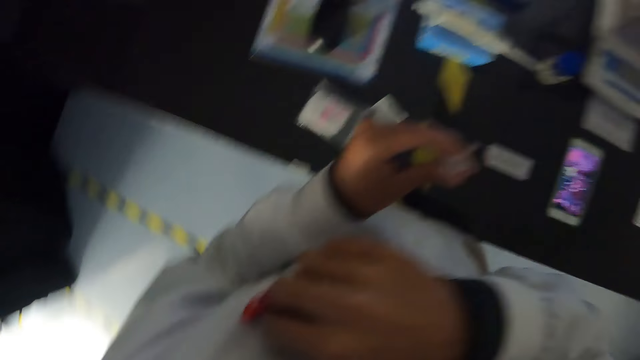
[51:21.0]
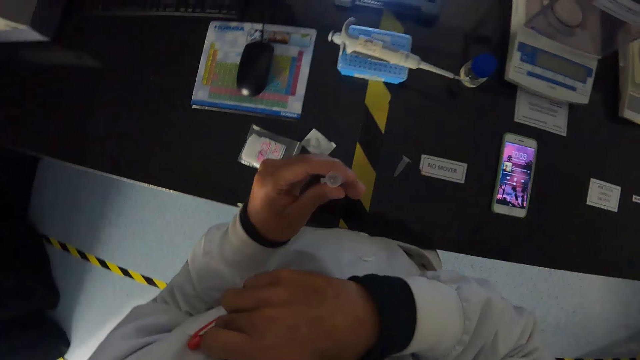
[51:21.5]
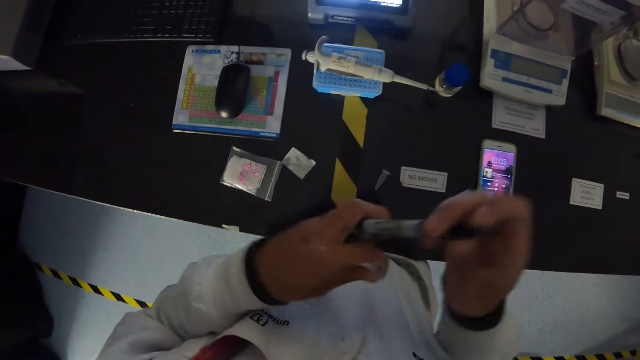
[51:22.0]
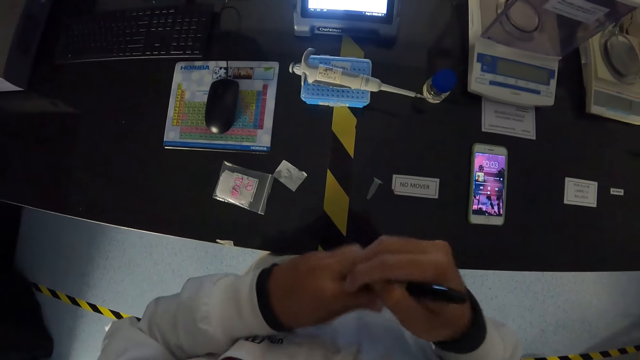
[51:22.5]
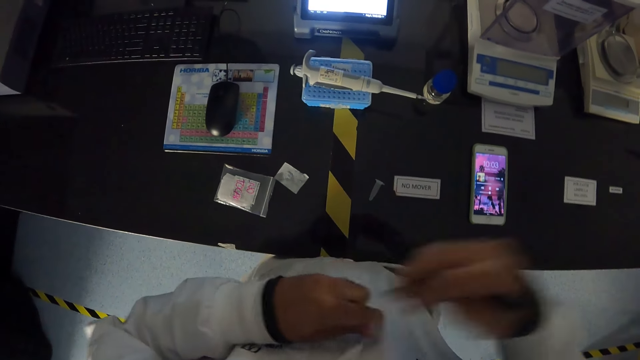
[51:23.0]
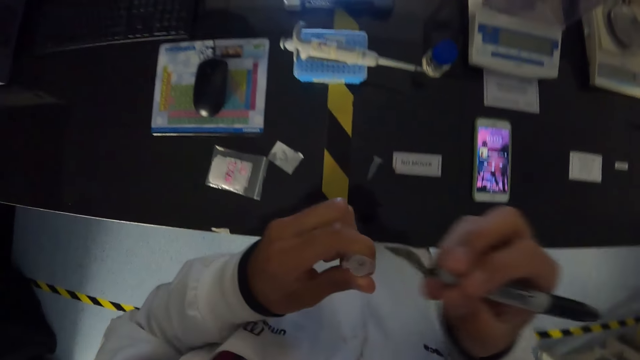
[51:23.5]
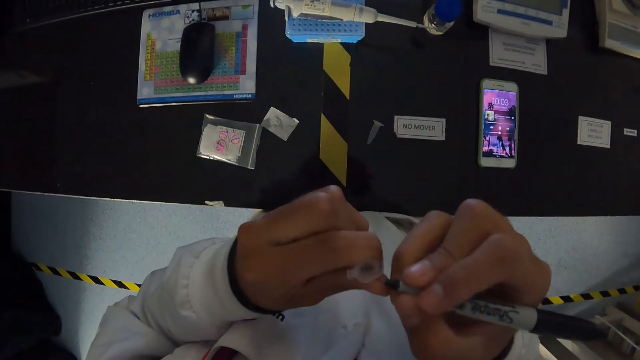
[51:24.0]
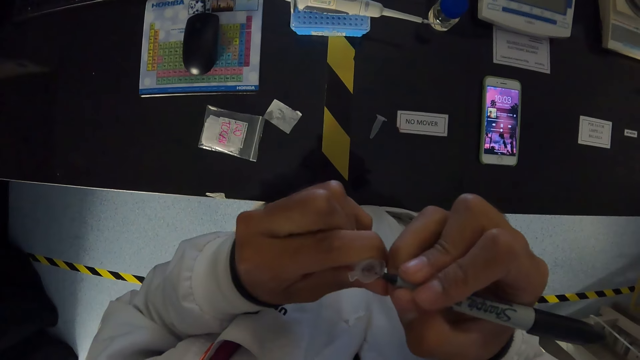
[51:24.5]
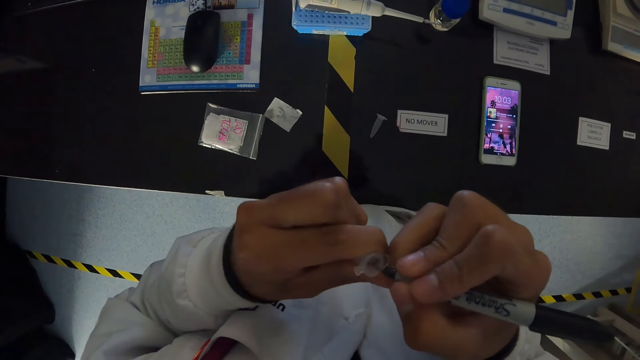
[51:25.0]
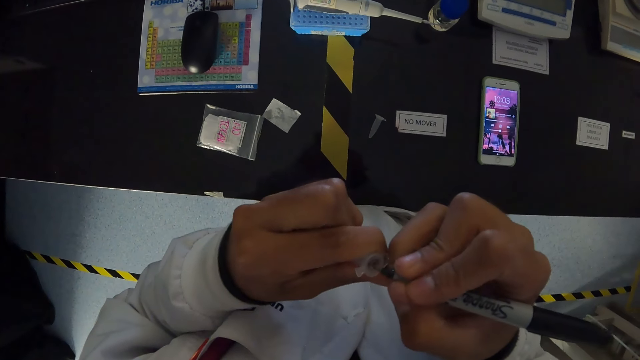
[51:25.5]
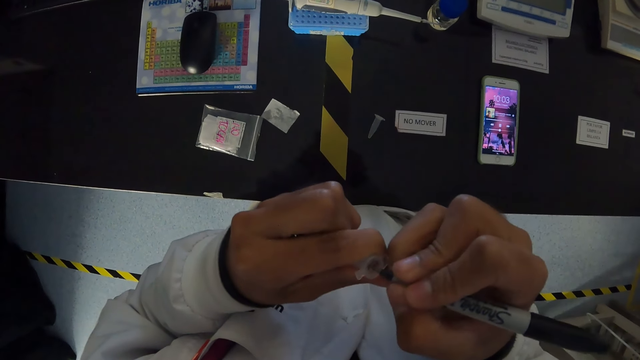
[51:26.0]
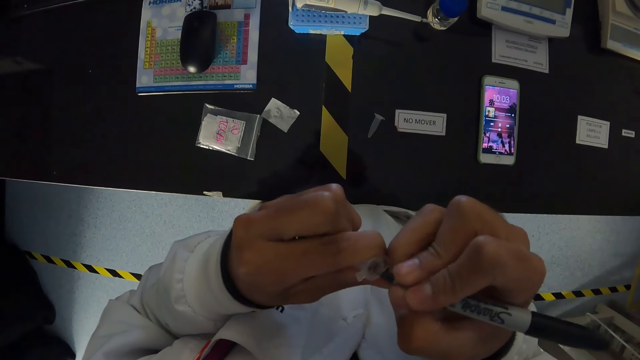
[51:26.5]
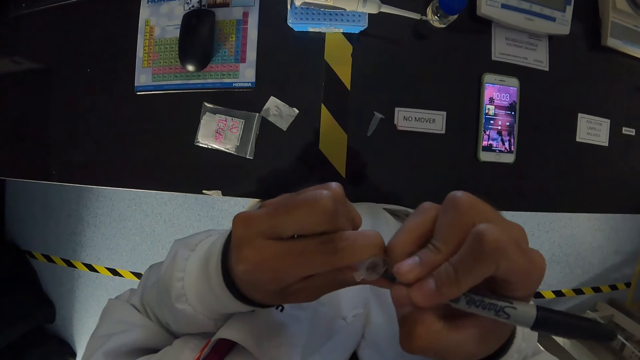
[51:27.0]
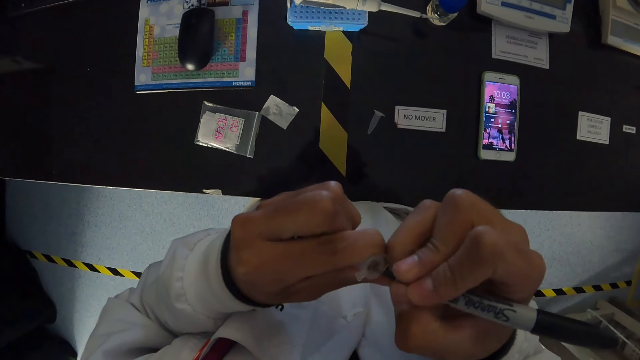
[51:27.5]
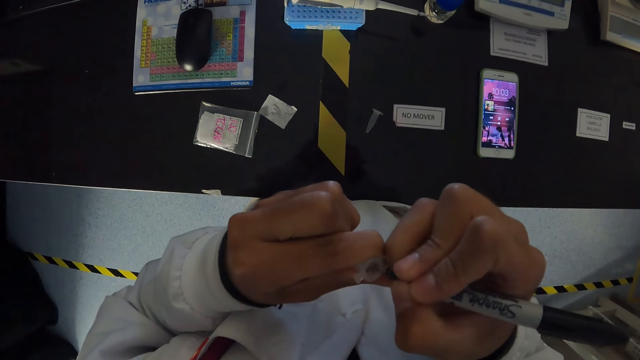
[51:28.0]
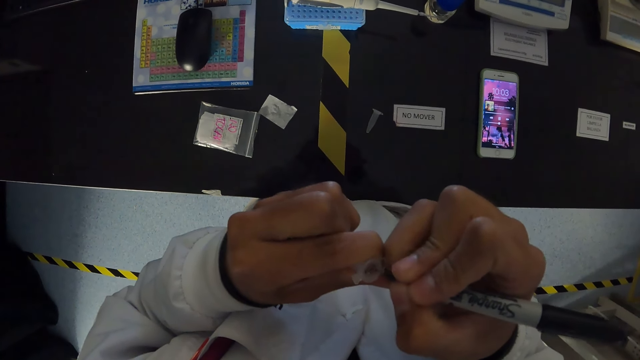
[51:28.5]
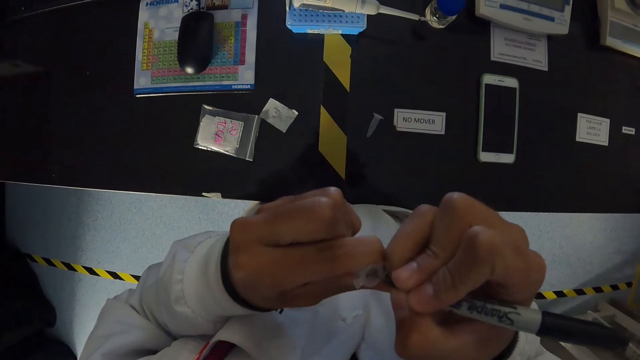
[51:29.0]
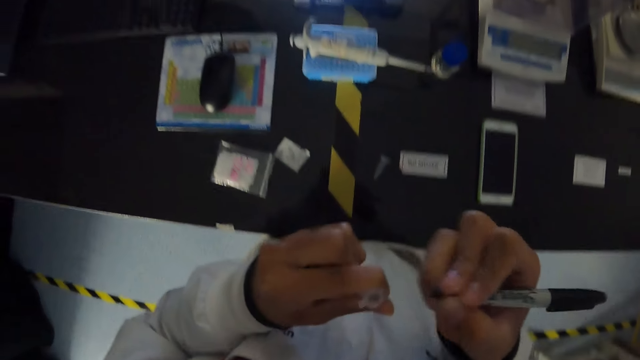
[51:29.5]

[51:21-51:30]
The camera wearer takes a marker from his chest pocket with his right hand. He opens the marker with his hands. He touches the pen. He writes on the microcentrifuge tube or pipette with the marker in his right hand.

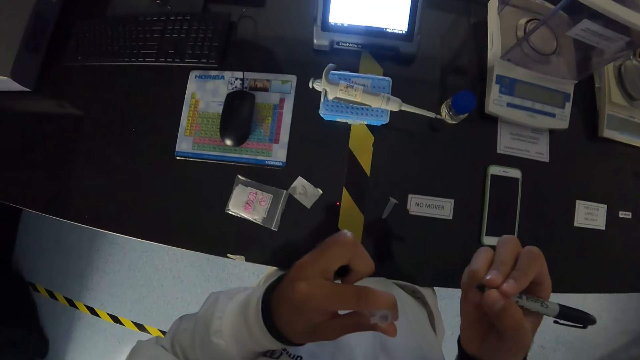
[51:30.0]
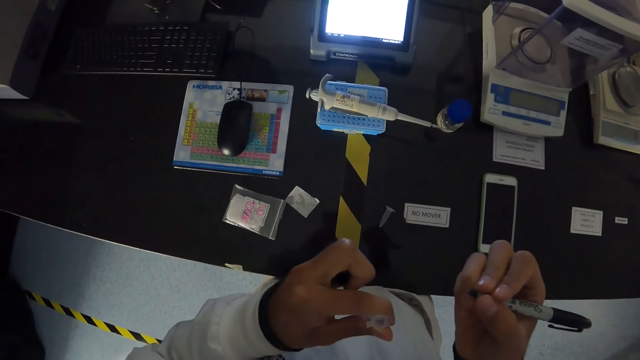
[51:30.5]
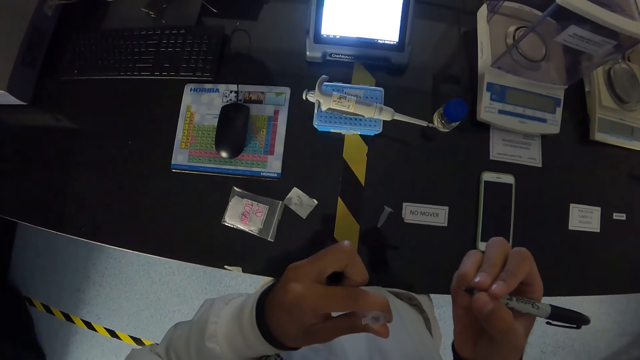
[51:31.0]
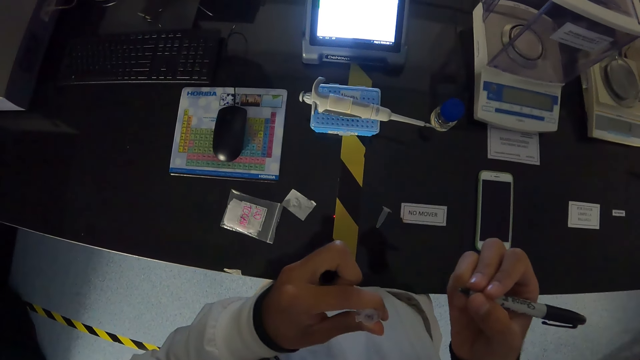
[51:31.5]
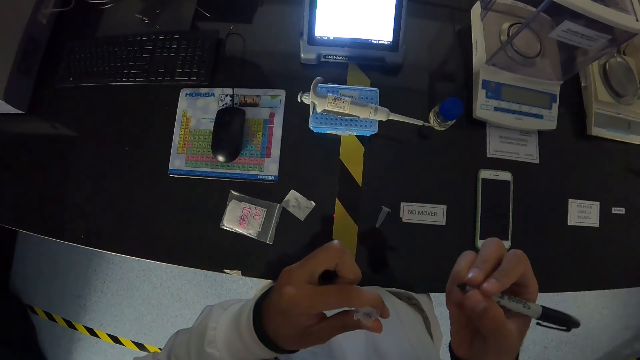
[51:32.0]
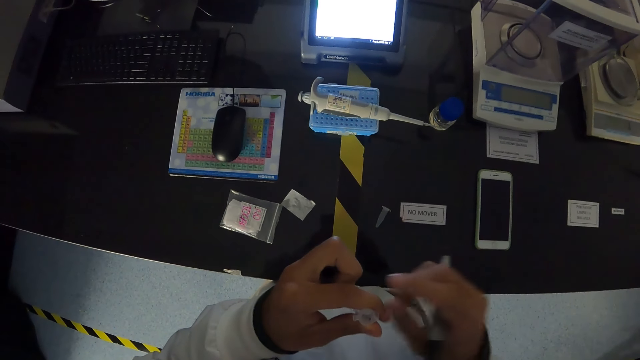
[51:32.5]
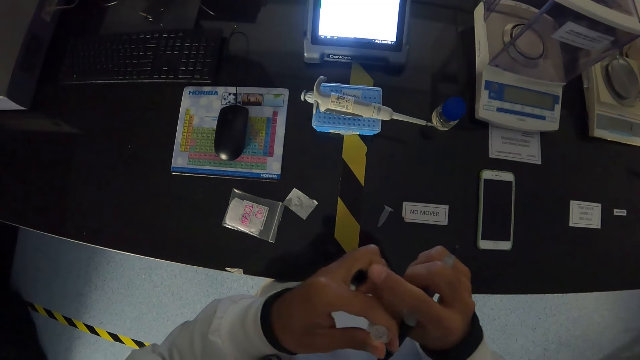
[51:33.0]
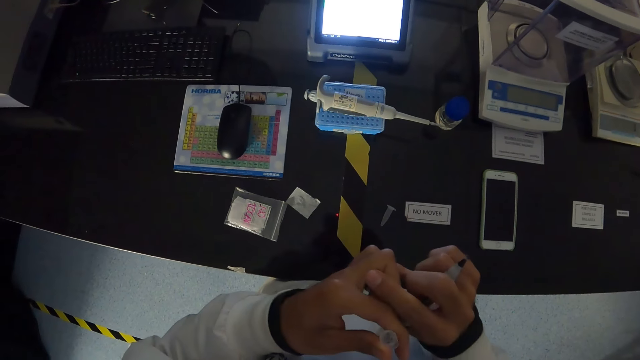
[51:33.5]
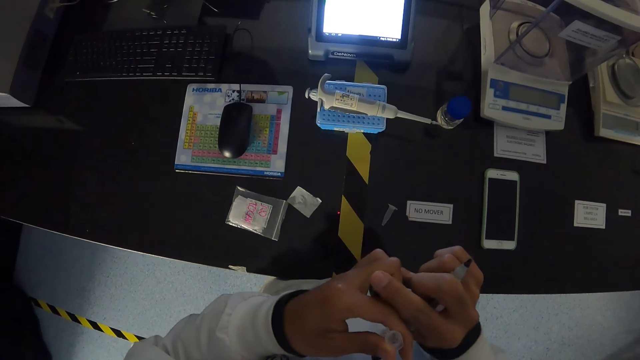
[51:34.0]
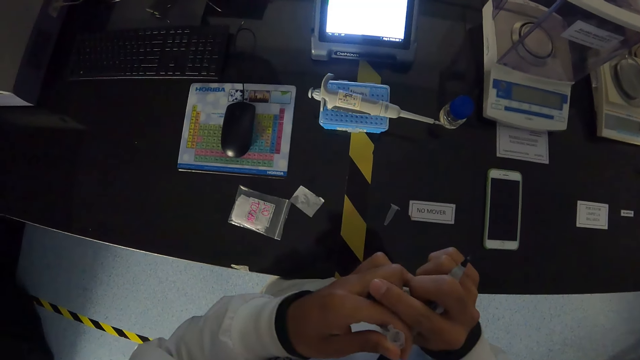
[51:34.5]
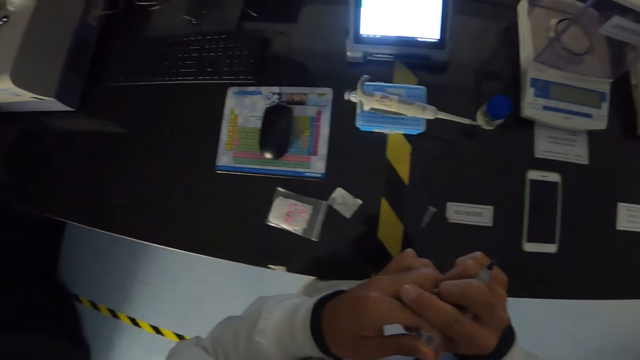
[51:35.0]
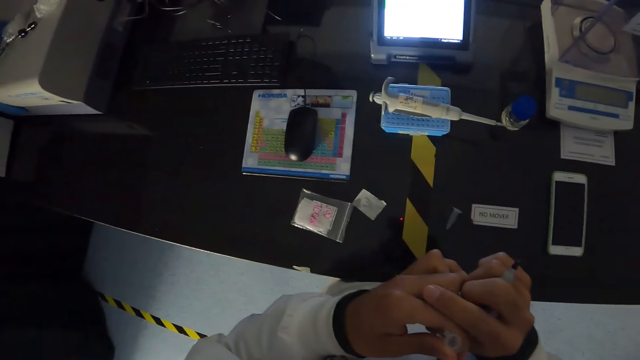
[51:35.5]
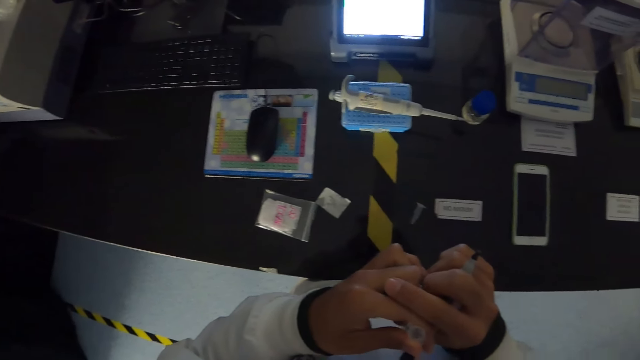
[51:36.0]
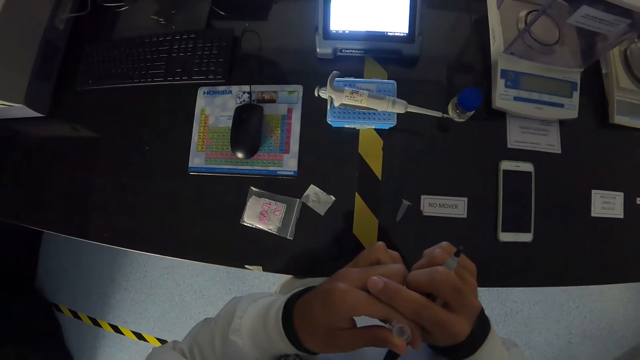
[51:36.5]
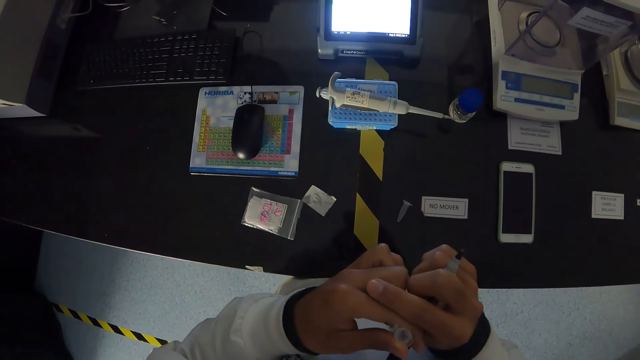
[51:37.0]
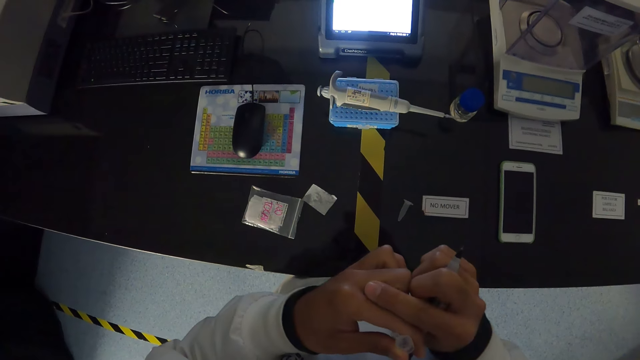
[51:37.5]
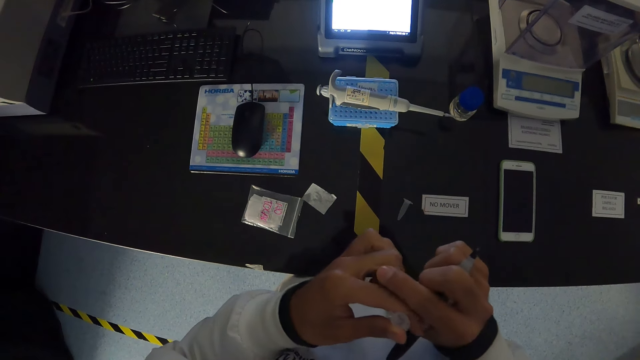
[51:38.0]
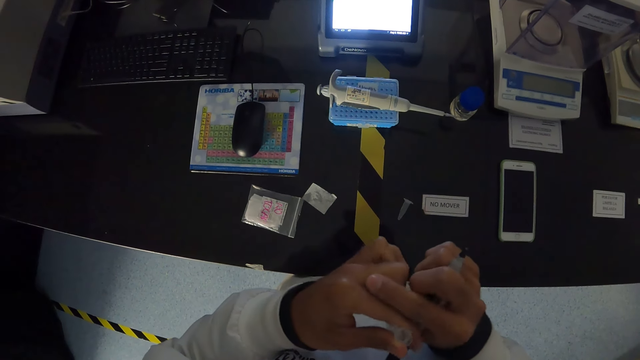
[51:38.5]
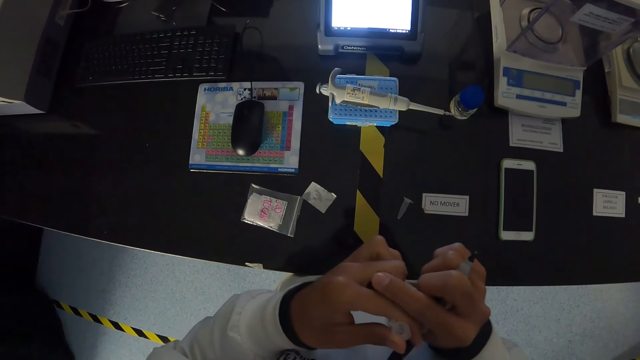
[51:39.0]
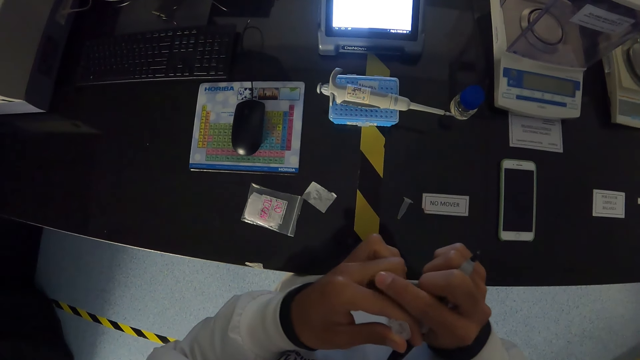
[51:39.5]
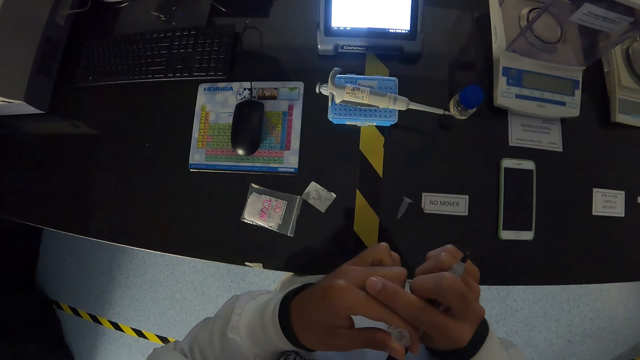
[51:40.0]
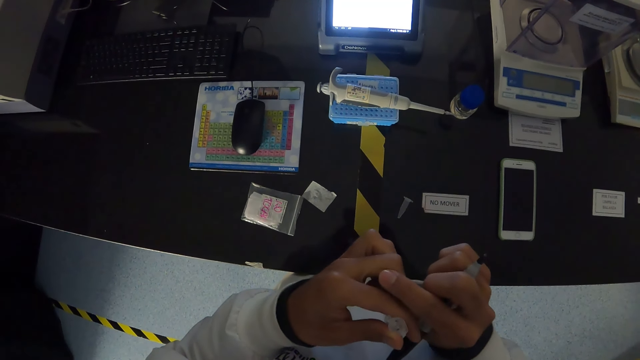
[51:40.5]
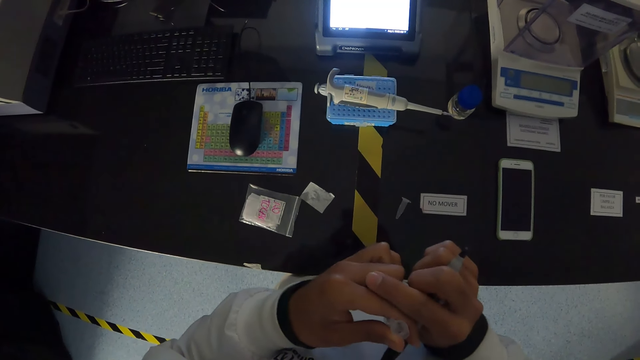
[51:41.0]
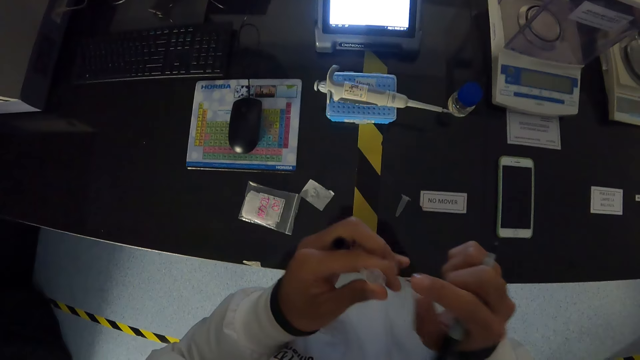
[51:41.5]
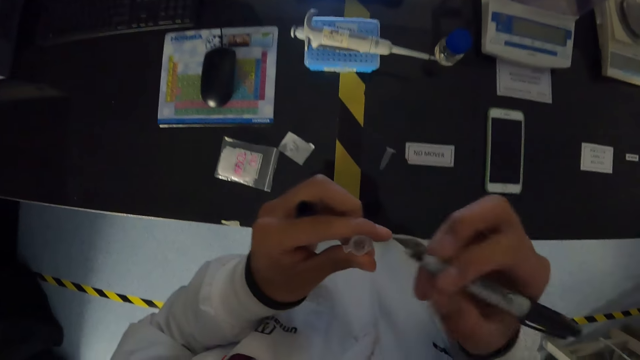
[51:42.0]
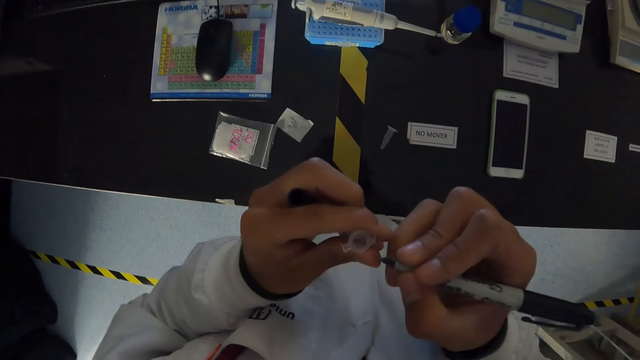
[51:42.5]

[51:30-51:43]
The camera wearer stares at the pipette. He moves the marker cover between his left finger with his right hand.
